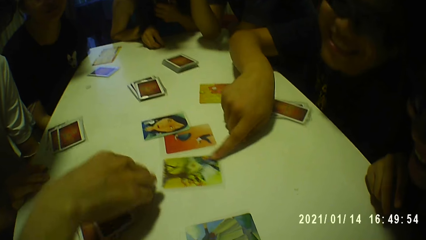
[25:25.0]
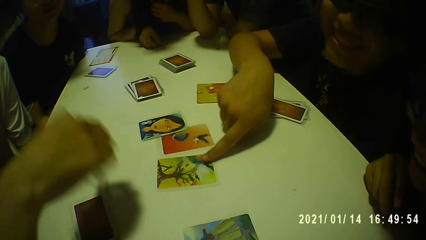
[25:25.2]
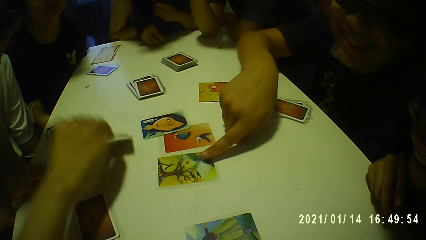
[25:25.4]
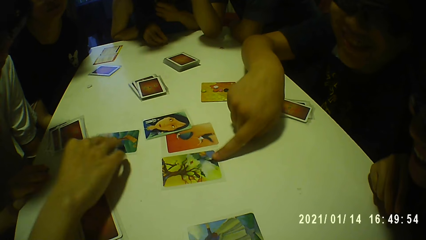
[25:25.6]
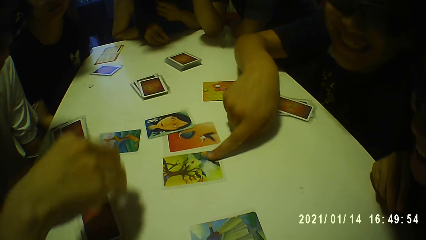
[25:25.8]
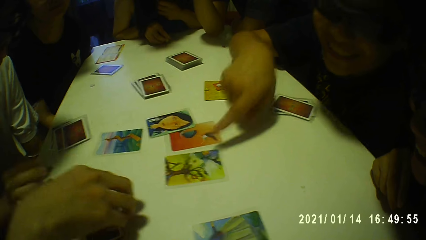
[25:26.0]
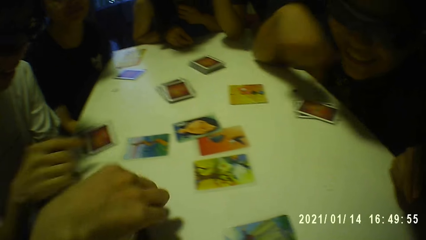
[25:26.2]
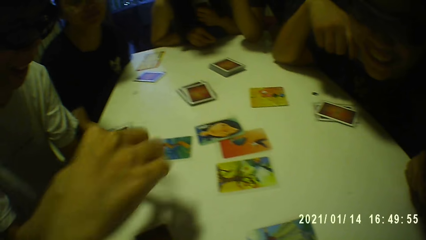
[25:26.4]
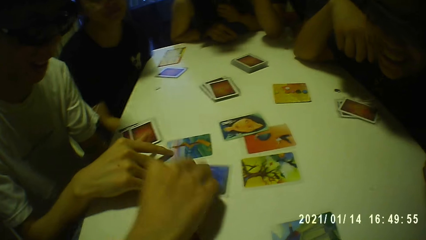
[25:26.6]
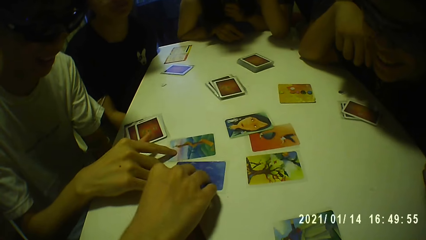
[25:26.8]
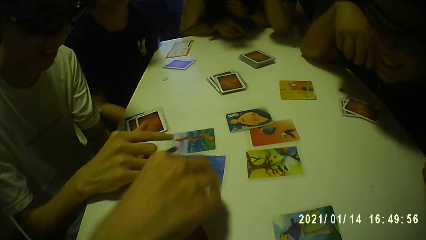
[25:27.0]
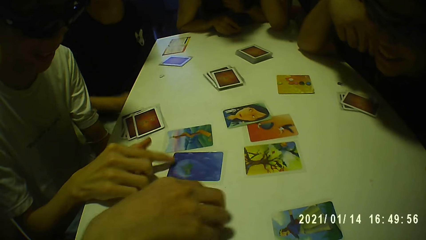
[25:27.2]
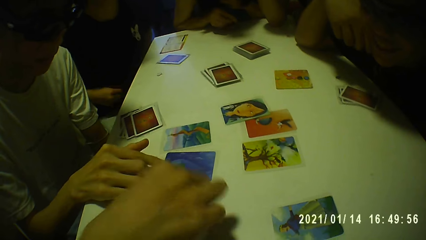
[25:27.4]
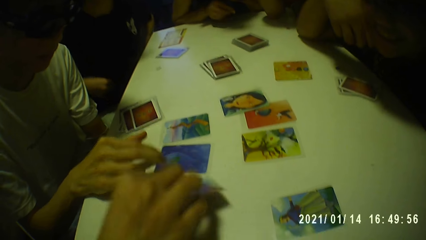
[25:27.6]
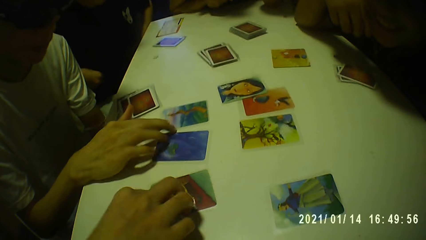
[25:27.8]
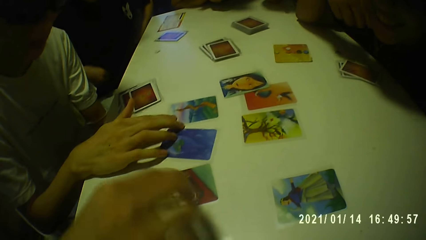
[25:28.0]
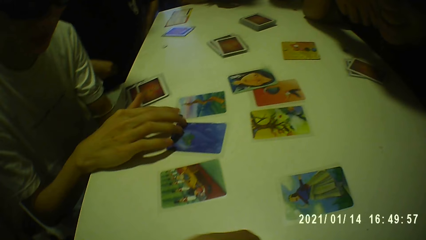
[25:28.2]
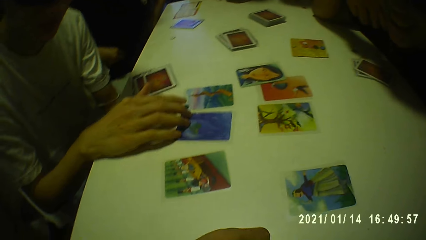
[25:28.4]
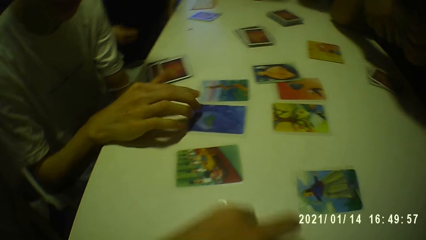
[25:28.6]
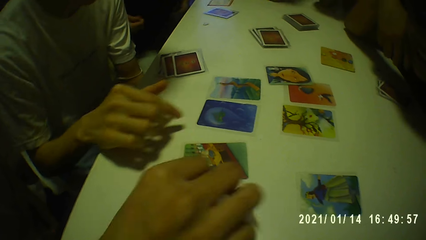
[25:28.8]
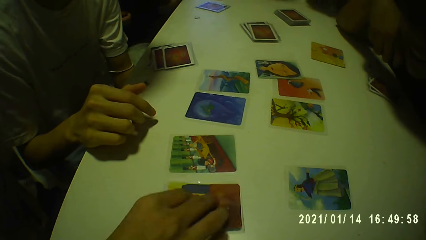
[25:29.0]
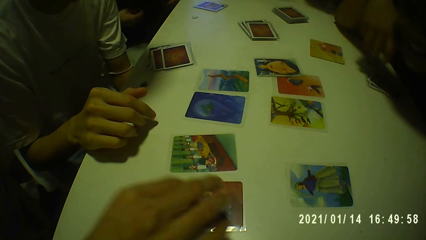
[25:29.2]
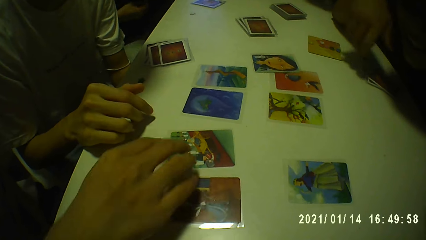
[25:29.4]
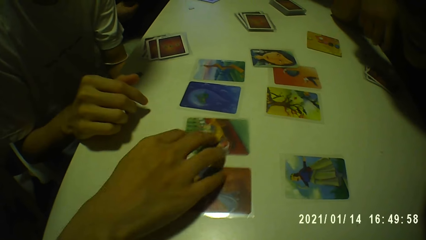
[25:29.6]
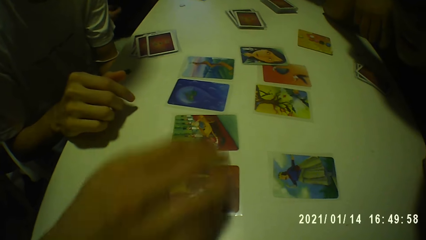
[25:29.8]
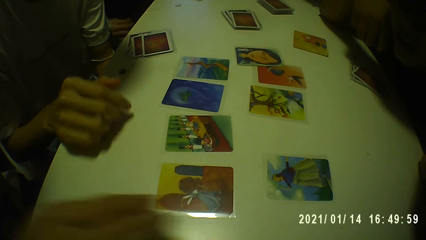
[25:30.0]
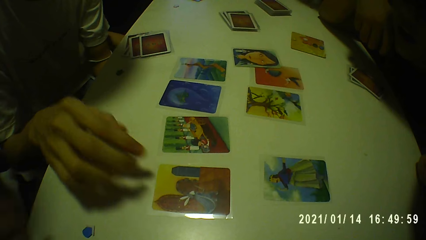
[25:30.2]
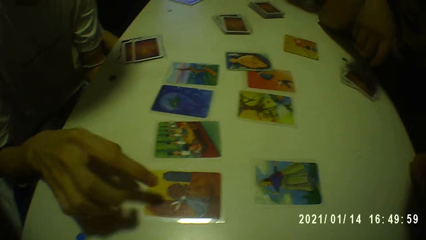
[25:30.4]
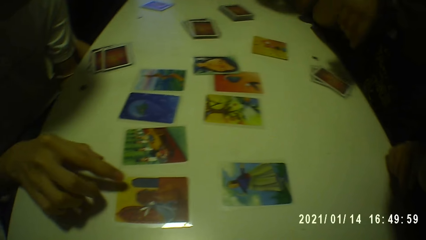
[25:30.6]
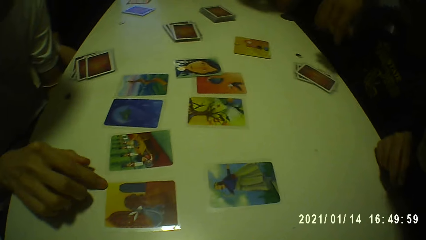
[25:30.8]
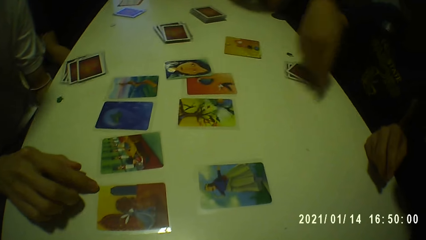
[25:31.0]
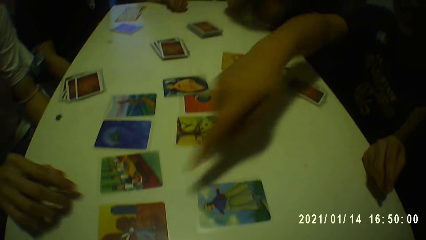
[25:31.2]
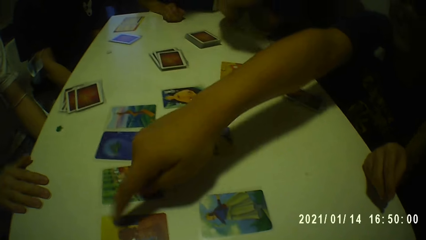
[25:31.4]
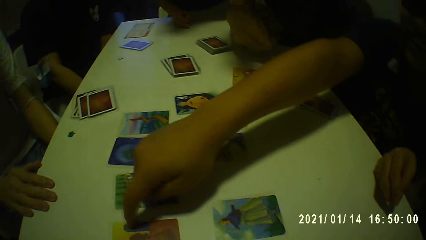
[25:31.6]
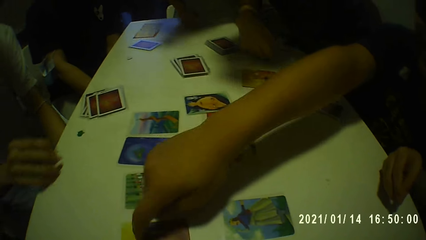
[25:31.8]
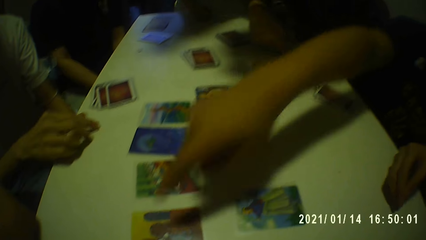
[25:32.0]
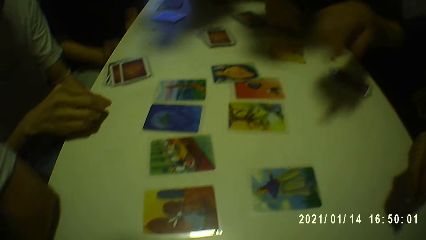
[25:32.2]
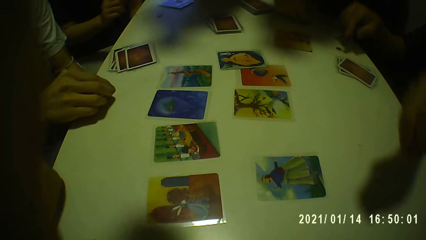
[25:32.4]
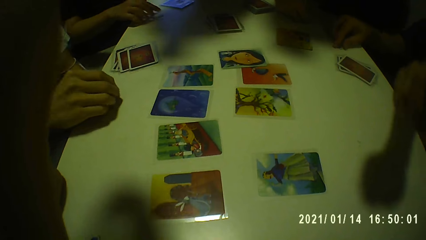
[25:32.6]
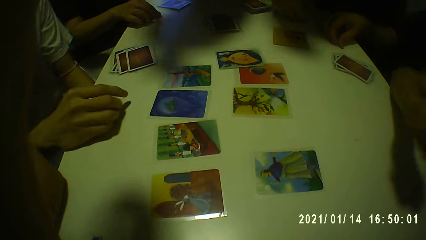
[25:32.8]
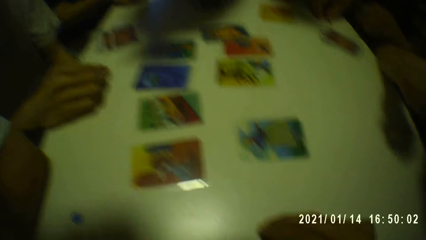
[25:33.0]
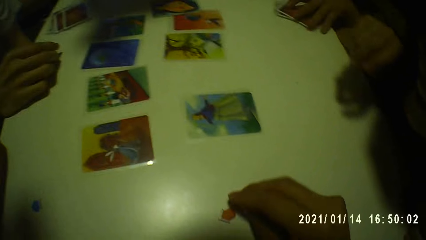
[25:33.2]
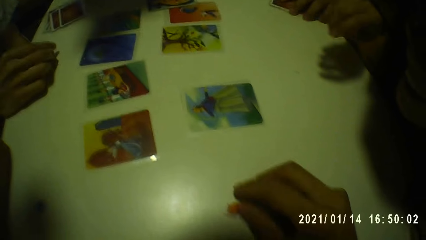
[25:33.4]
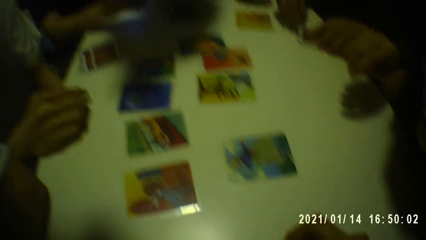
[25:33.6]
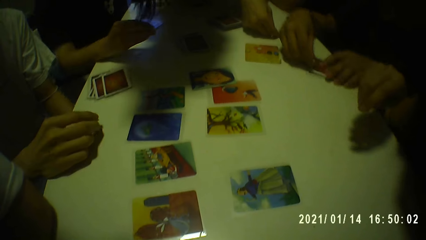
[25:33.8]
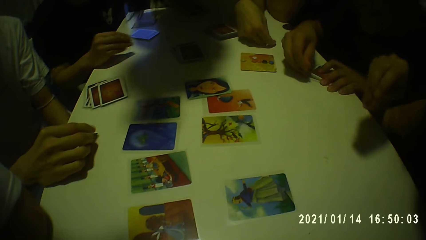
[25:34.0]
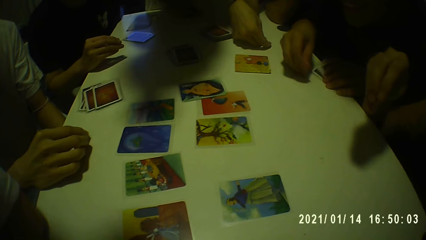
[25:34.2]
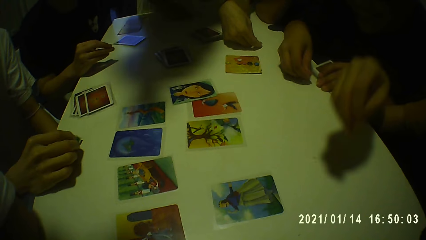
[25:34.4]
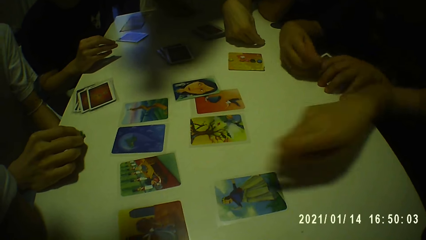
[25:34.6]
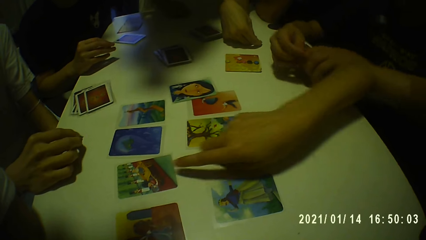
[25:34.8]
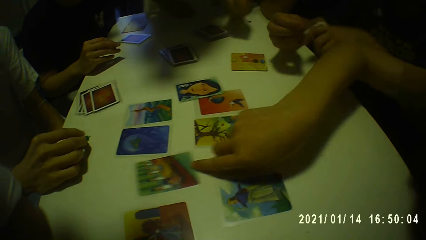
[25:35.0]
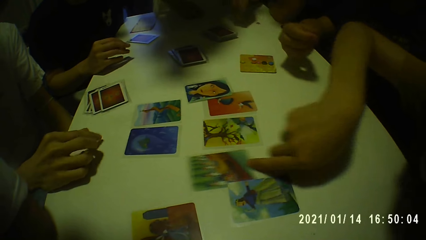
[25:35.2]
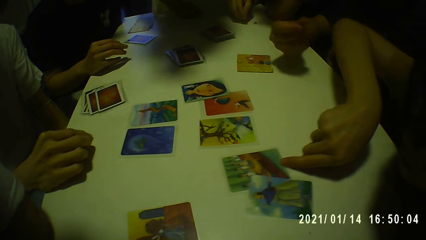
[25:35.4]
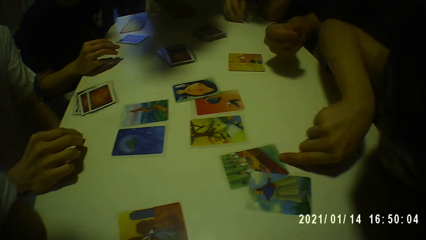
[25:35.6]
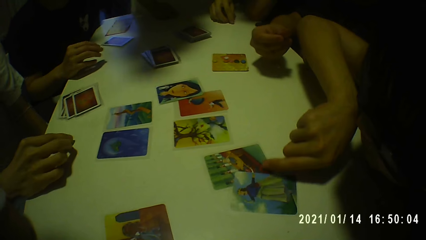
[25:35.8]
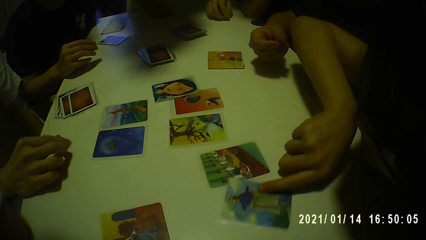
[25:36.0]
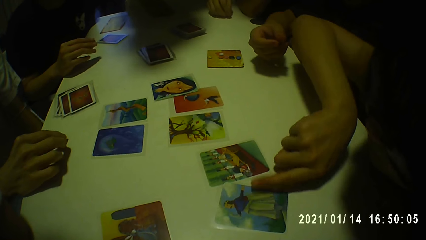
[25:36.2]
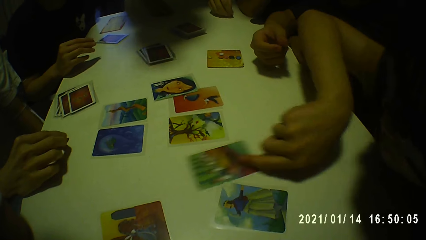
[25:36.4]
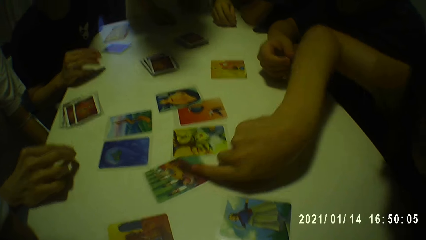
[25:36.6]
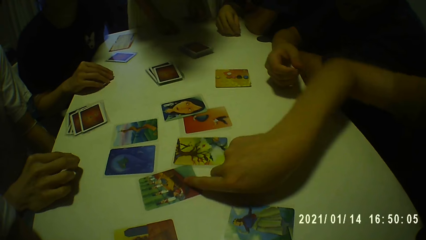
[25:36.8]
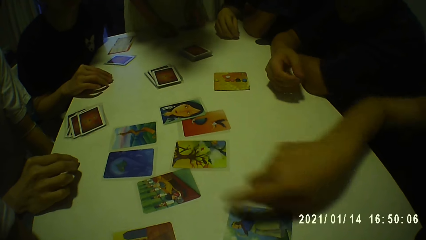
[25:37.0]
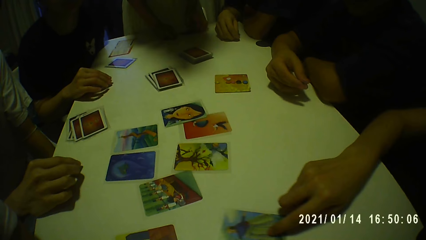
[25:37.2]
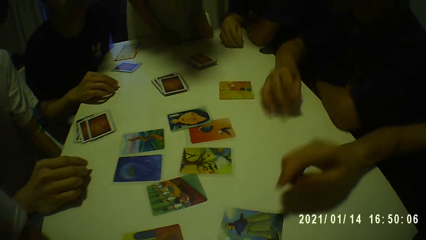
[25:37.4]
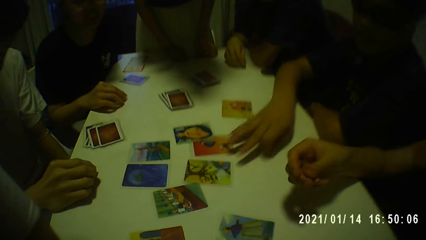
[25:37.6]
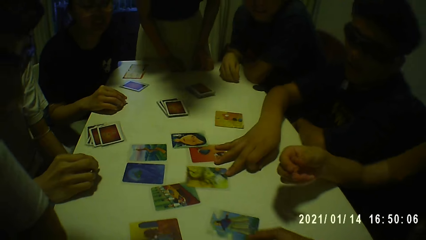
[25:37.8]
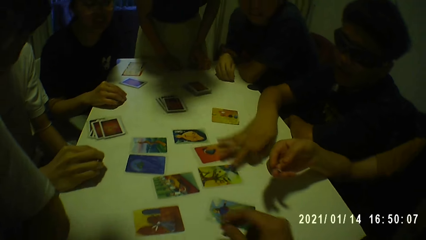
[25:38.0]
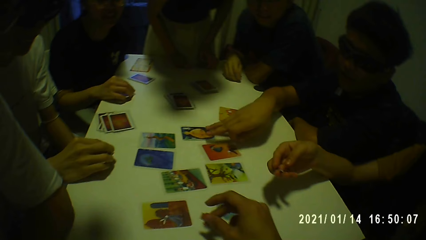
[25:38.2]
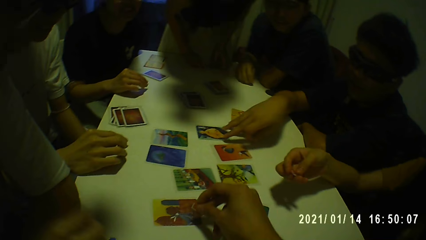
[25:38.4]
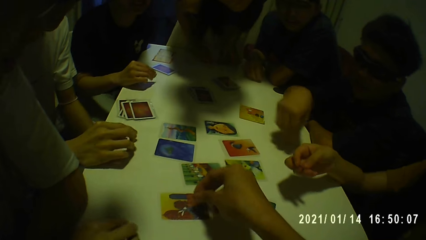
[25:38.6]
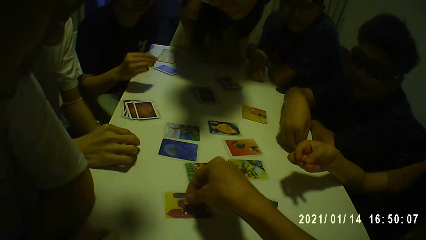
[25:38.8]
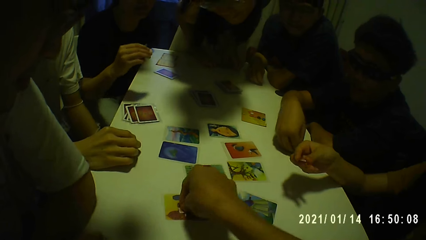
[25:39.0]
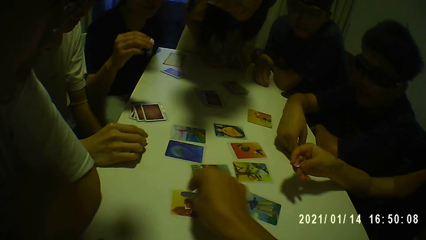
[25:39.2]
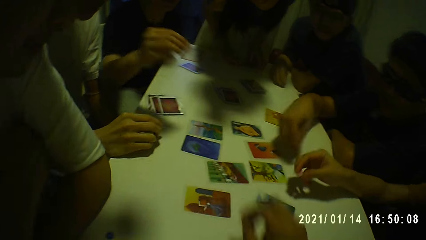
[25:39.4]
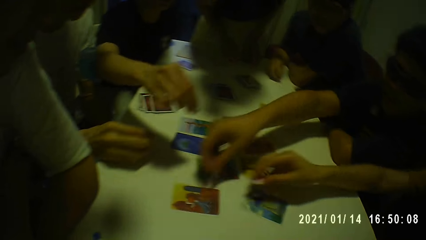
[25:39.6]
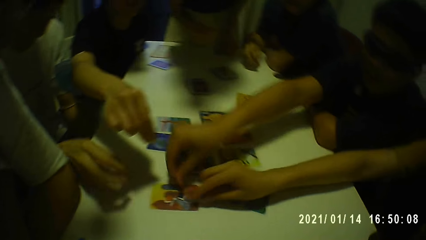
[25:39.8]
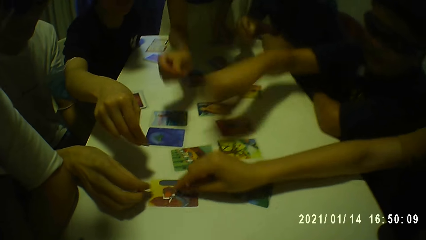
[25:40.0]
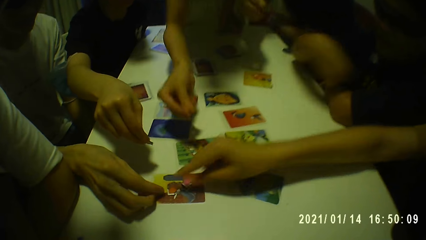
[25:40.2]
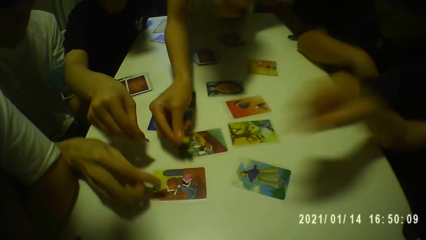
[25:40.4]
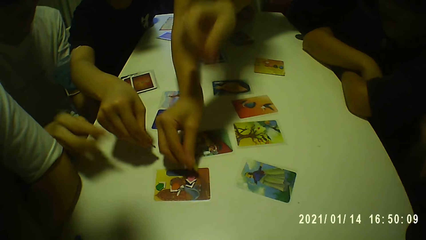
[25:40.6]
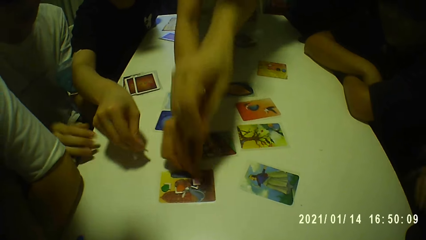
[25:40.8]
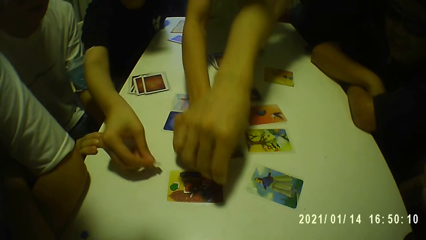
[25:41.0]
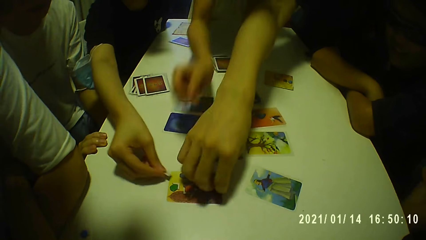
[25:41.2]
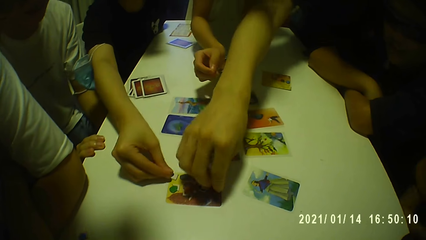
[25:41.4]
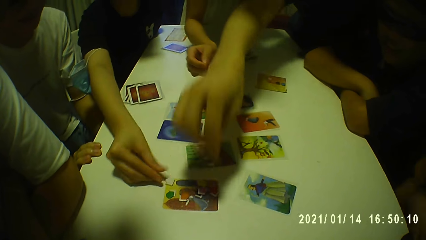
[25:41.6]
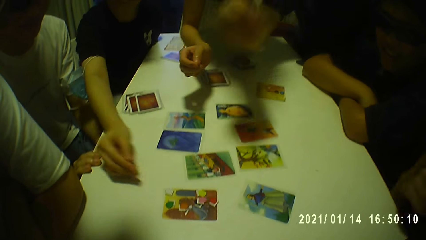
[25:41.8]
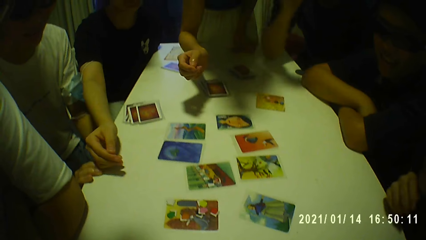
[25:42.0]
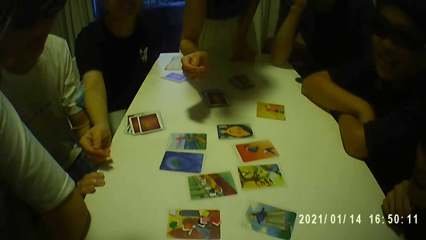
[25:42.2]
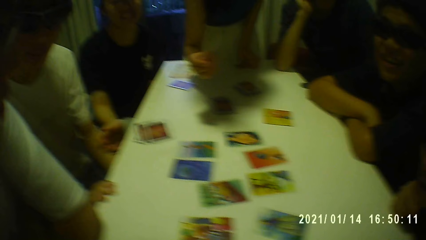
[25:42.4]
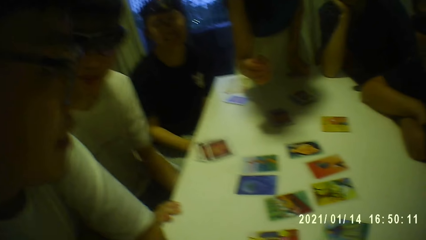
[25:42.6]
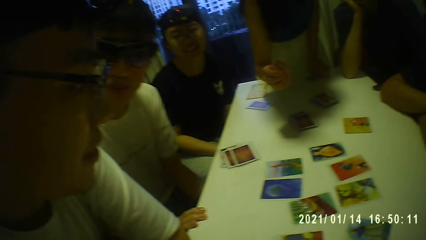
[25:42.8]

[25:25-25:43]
A man touches a card on the table with his right hand. Another man turns over some cards on the table with his right hand. A woman holds a chip on the table with her right hand. A person points at the card. A third man moves the cards on the table with his right hand. The camera wearer moves the card. They place a hand on the table. The other woman touches her t-shirt with her right hand. The second man moves the cards on the table with his right hands. The camera wearer pushes the cards. The third man touches the card on the table with his right hand. The camera wearer looks at the cards on the table. The first man touches the card on the table with his right hand. Another person points at the card. The third man touches the chip on the table with his right hand. The camera wearer touches the camera on his head with his left hand. The other woman picks up the chip from the table with her right hand. The first man picks up the chip from the table with his right hand. The camera wearer looks at the cards on the table. He touches the chip on the table with his right hand. The first man removes the cards from the table with his left hand. The first woman moves two cards on the table with her right hand. The second person pulls the card on the table. A fourth man moves the chip on the table with his right hand. The other woman drops the chip on the table with her right hand. The first man moves the cards on the table with his right hand. The first person places a hand on the card. The other woman lifts the chip from the table with her right hand. The camera wearer drops the chip on the card with his right hand. He moves a hand. The third man picks up the chip from the table with his right hand. The fourth man lifts the chip from the table with his right hand. The first man places the chip on the card with his right hand. The third man drops the chip on the card with his right hand. The first woman places the chip on the card with her right hand. A third woman places the chip on the card on the table with her right hand. The fourth man places the chip on the card with his right hand. The camera wearer looks at the cards on the table. The second woman drops the chip on the card with her right hand.
